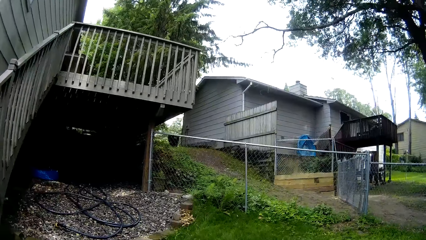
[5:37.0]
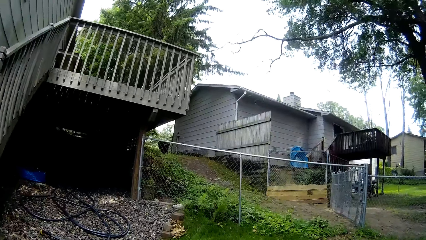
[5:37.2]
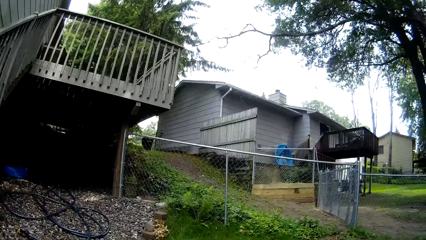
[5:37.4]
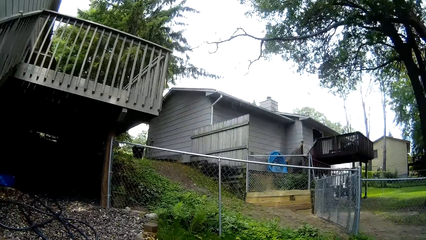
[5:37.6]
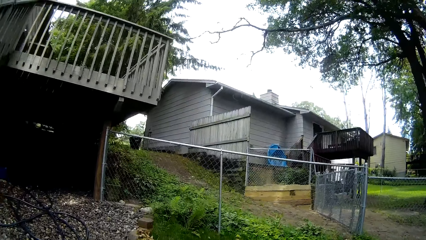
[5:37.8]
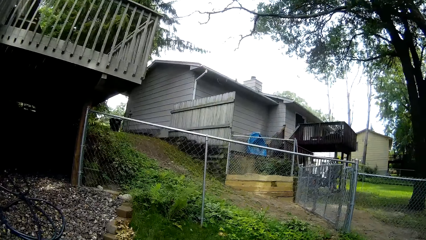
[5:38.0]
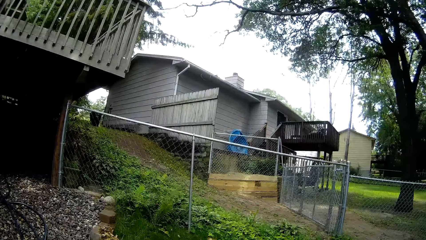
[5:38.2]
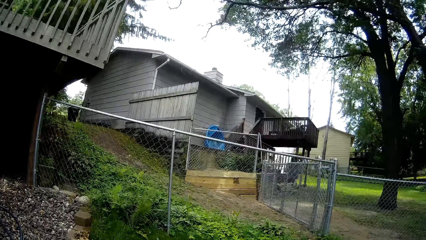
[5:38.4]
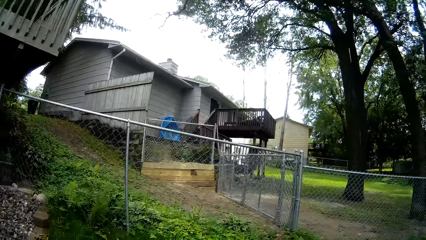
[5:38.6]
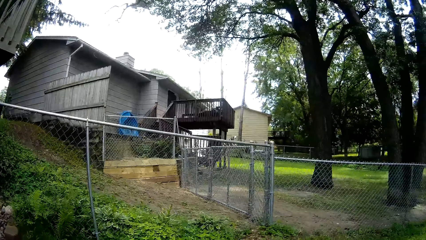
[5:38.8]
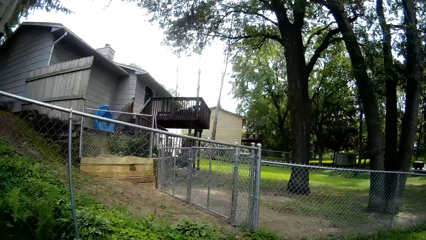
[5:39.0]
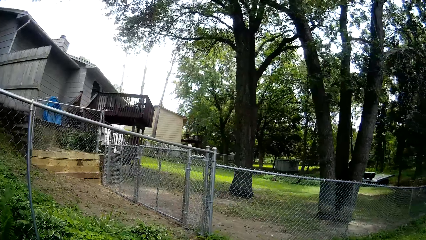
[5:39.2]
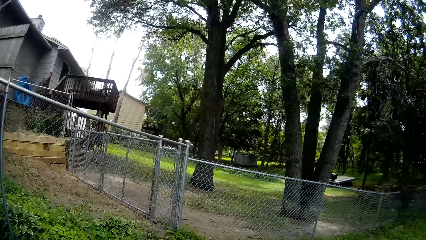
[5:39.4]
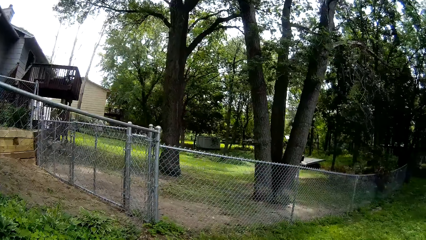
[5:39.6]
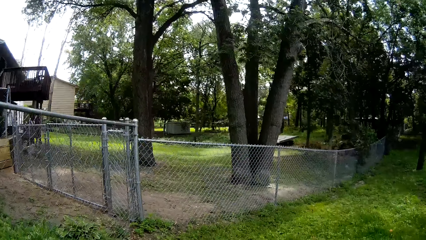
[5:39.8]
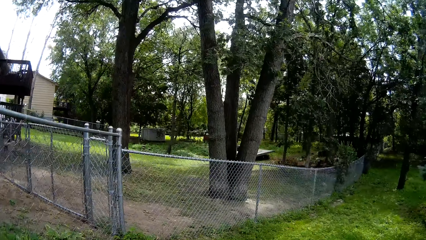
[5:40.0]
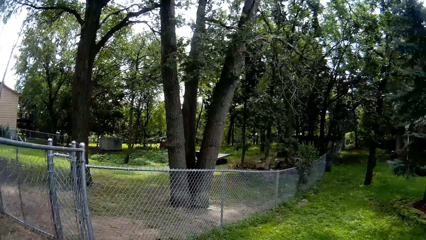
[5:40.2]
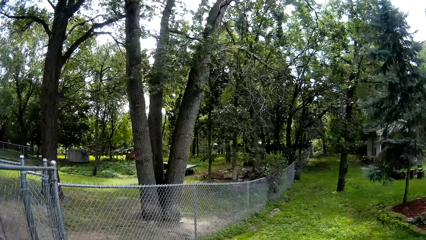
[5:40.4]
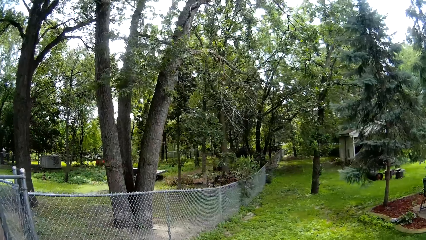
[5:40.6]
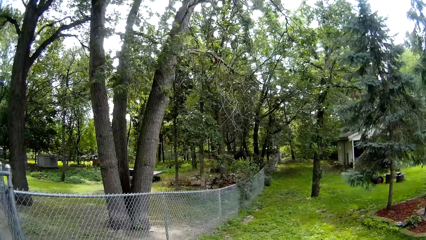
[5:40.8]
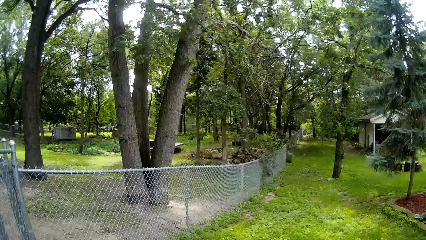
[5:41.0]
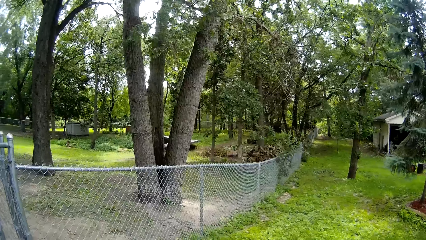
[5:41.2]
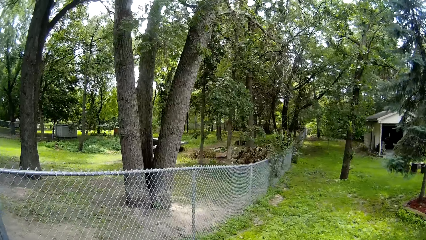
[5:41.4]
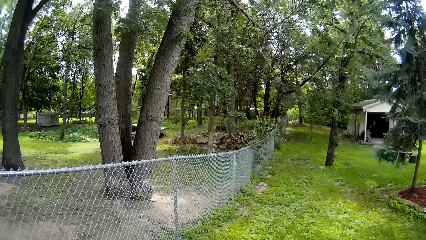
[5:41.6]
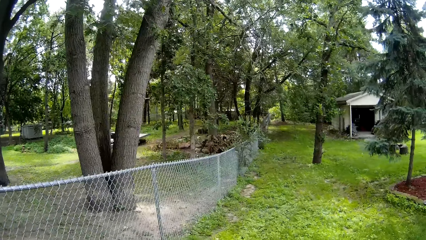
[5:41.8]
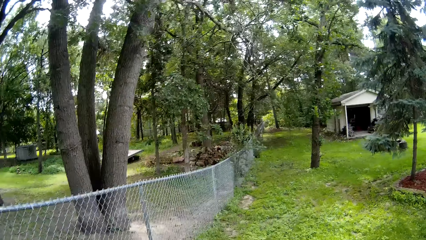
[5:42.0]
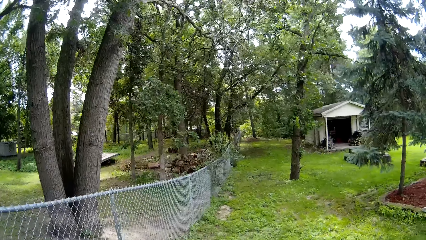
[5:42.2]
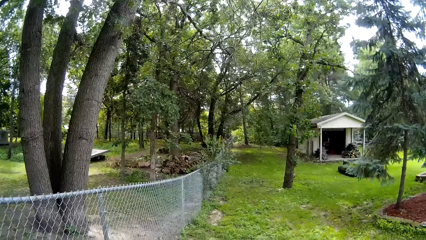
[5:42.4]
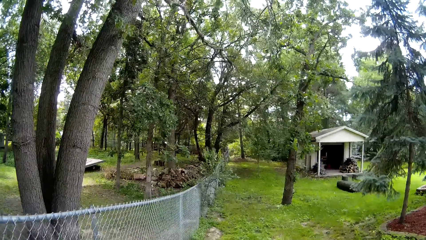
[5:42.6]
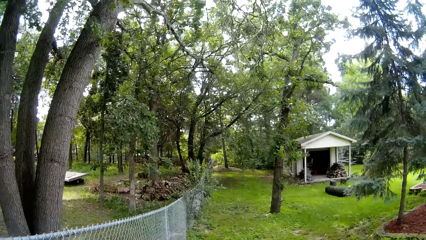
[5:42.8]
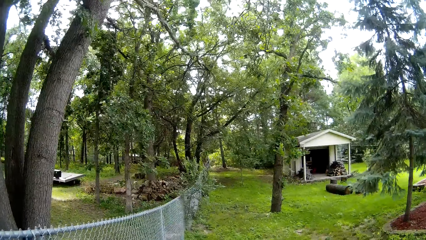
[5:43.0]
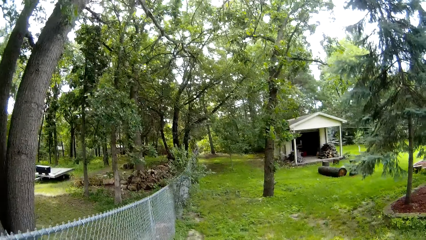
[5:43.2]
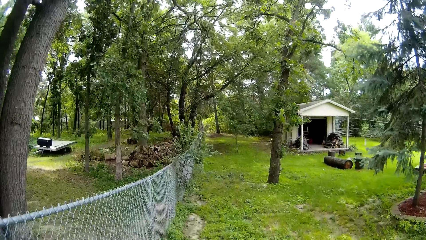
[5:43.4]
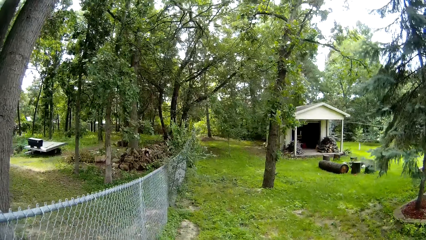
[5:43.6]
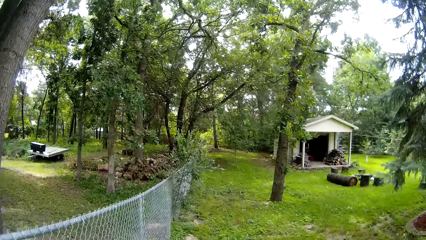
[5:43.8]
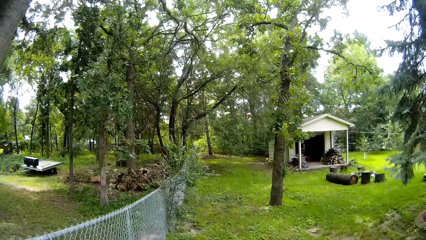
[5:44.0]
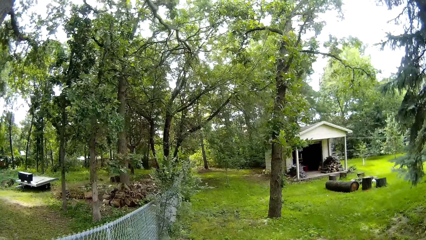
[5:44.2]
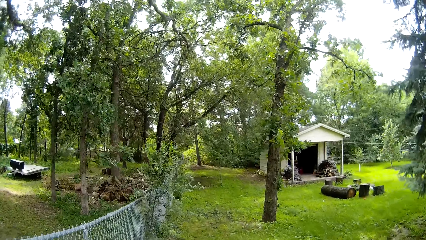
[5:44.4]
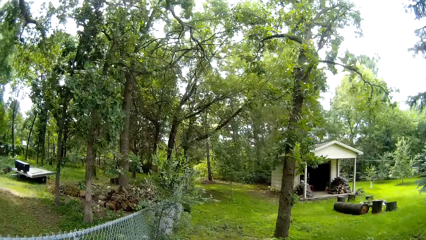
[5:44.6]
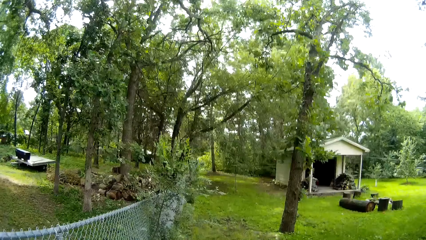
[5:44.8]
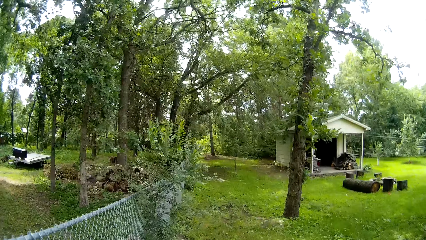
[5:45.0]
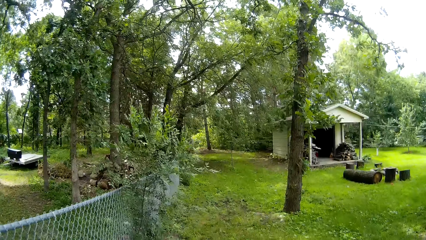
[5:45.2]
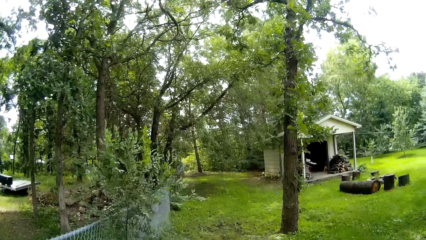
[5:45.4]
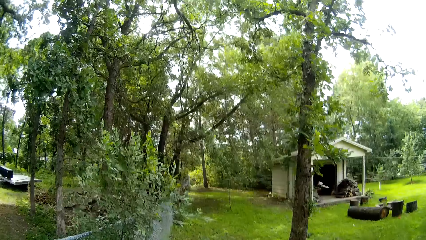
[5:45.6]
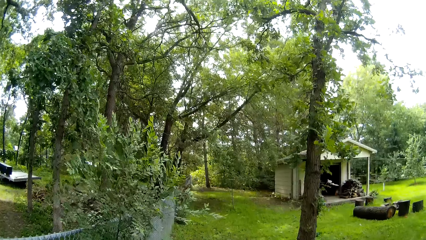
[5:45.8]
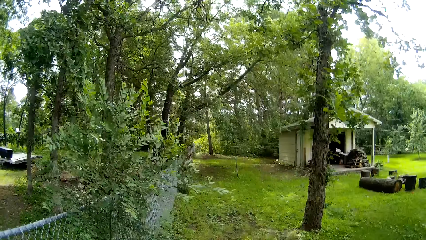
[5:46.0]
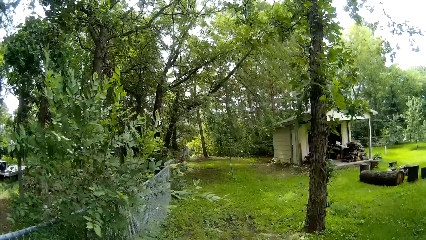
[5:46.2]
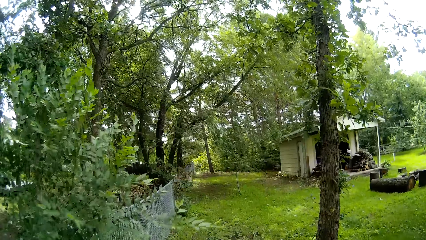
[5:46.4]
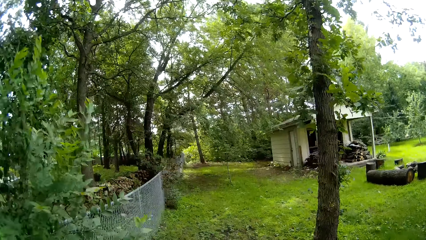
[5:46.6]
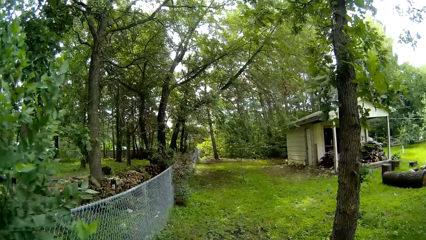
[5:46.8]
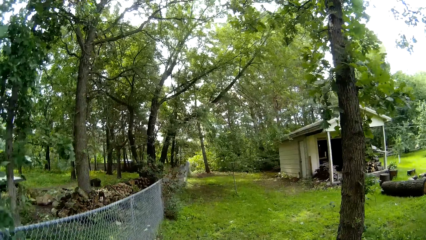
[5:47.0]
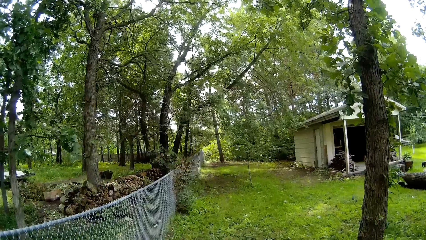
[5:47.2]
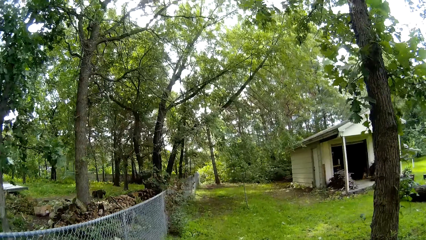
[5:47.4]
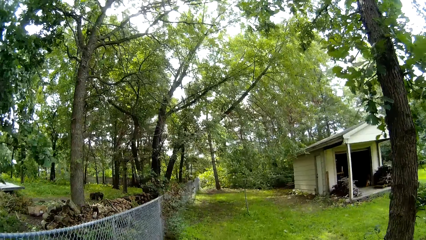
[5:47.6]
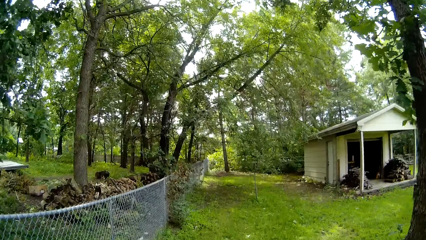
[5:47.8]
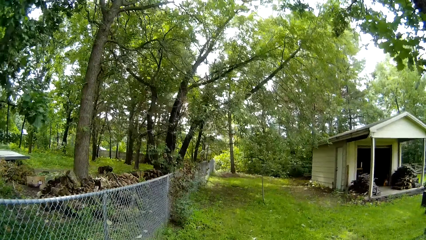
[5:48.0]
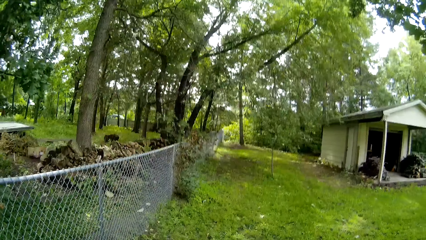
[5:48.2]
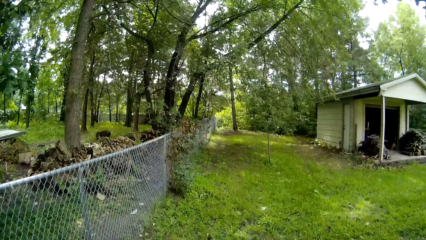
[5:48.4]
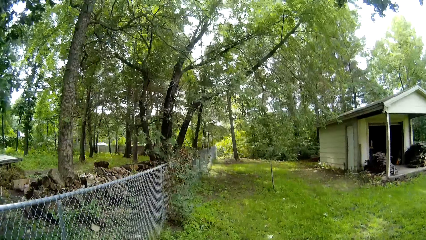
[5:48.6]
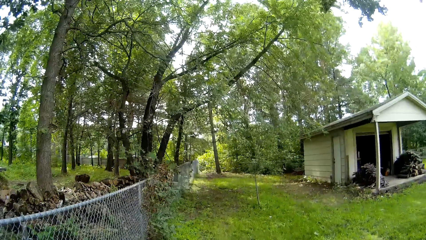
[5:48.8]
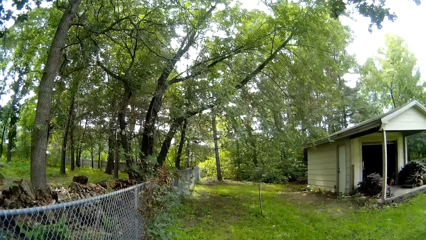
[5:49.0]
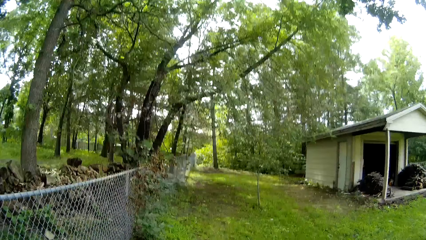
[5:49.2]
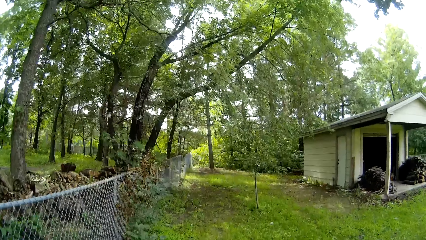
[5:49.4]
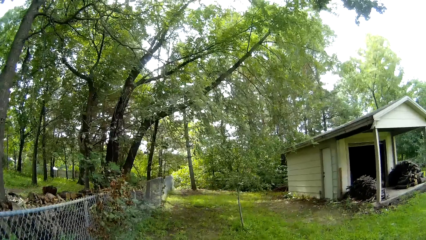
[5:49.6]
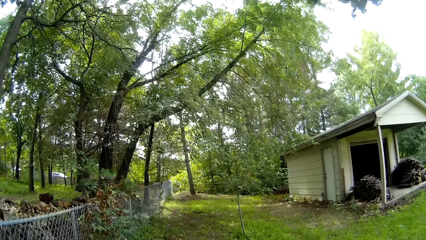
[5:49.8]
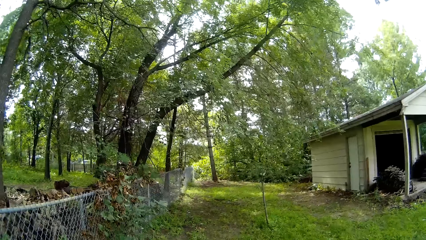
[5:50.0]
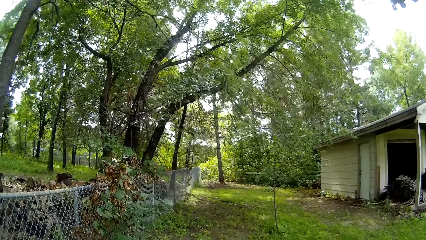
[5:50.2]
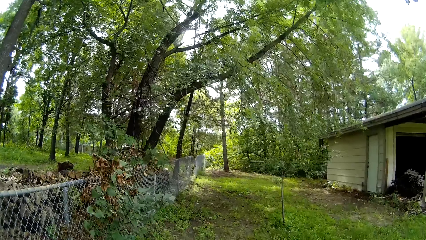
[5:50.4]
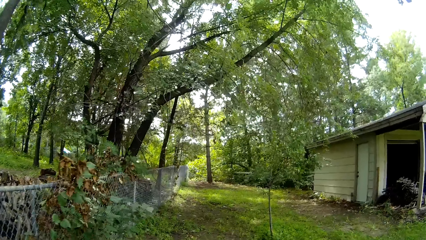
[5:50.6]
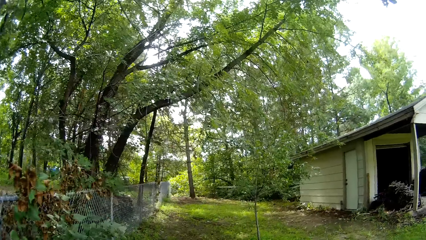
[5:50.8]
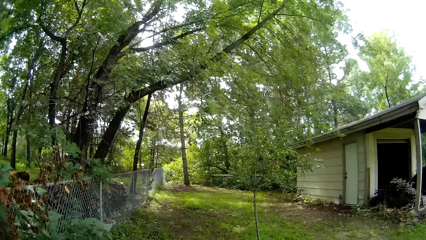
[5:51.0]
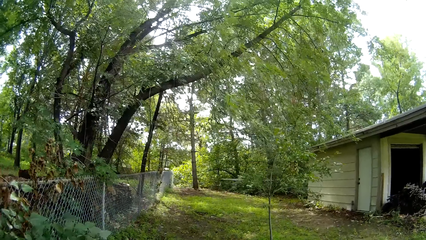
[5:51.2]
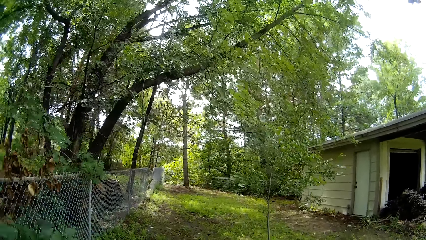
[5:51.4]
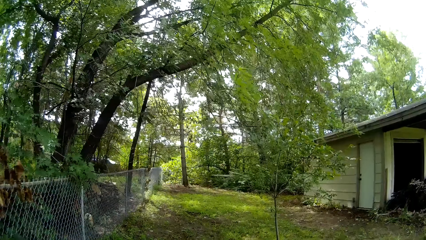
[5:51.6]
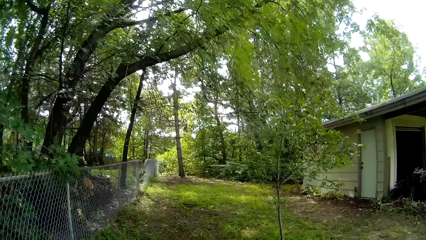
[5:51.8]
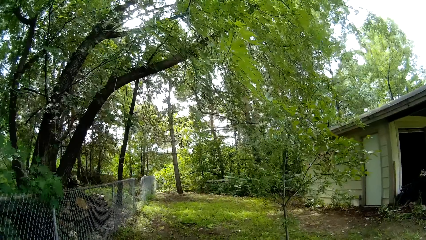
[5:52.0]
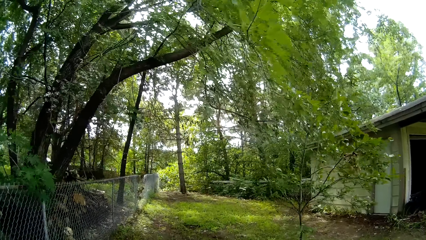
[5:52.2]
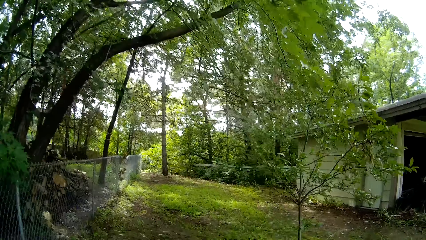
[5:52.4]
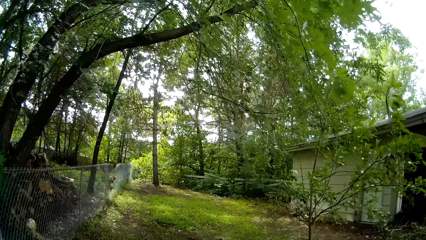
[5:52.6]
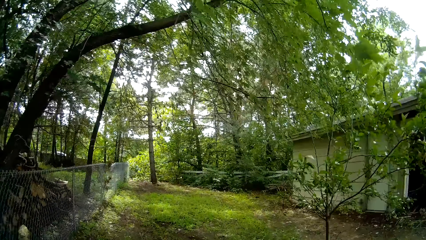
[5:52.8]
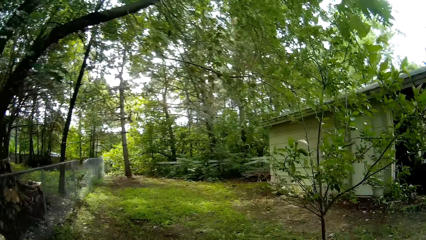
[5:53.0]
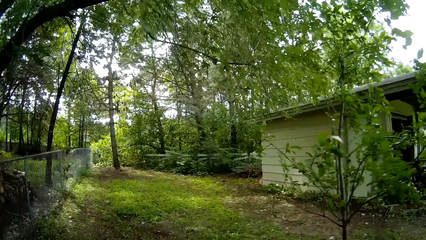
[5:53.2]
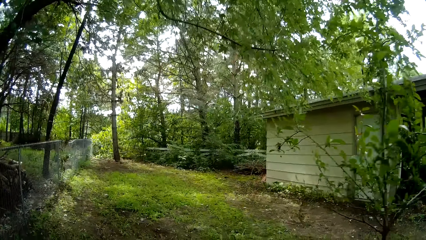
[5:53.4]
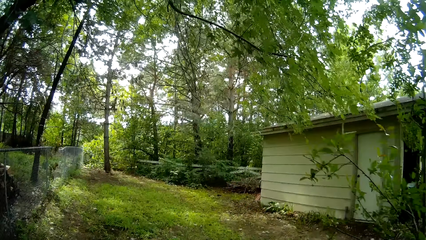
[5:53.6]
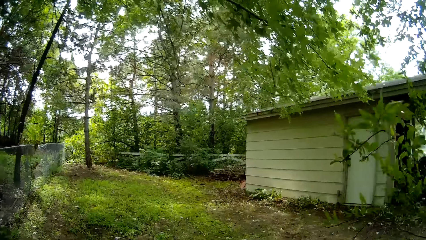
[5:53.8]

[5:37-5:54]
The camera wearer mows along a meshed fence with the lawn mower using both hands.
